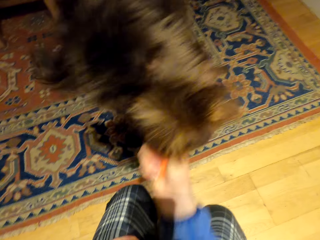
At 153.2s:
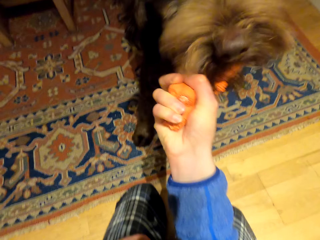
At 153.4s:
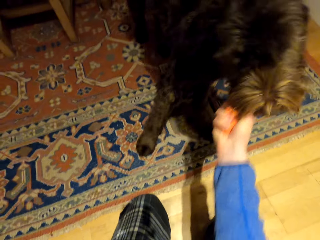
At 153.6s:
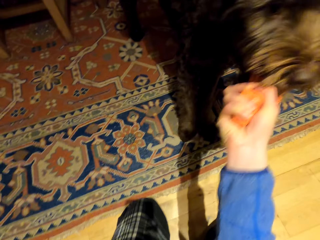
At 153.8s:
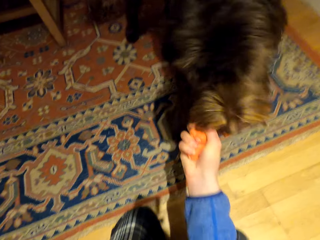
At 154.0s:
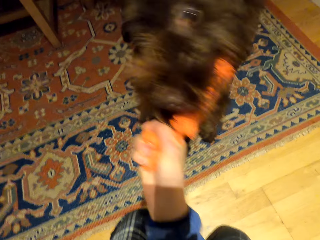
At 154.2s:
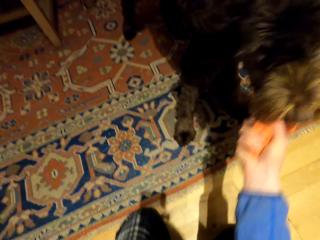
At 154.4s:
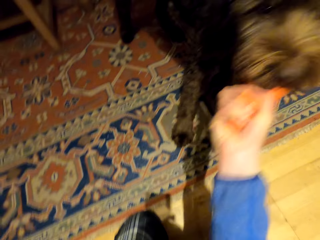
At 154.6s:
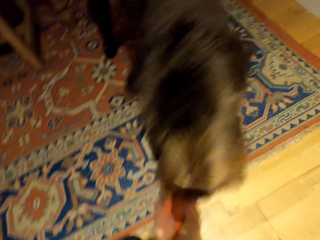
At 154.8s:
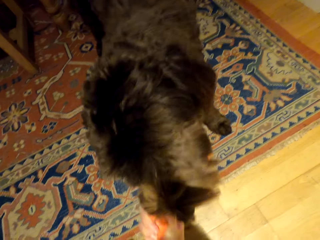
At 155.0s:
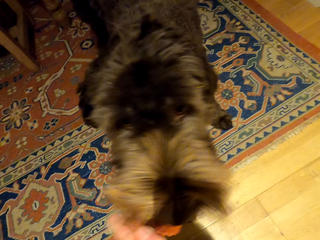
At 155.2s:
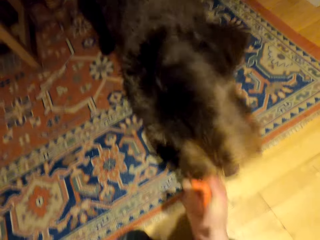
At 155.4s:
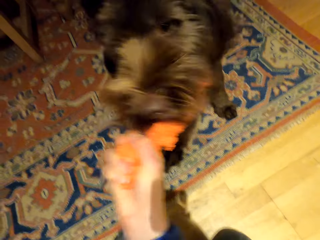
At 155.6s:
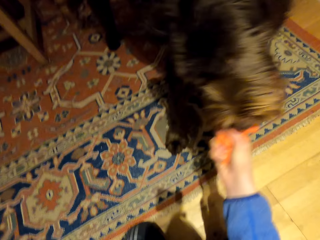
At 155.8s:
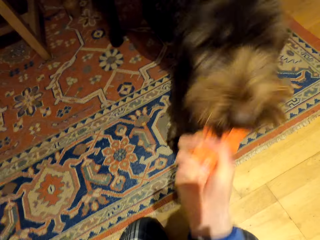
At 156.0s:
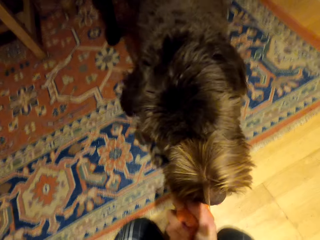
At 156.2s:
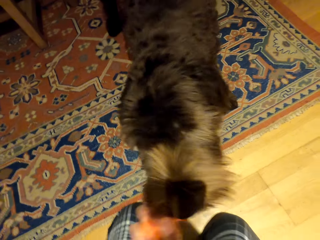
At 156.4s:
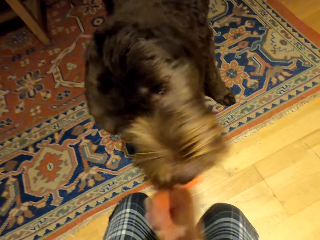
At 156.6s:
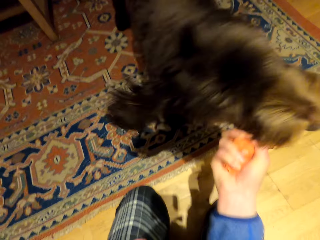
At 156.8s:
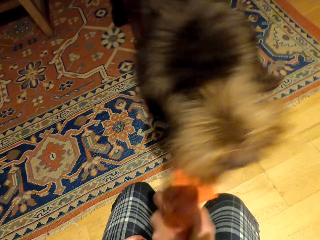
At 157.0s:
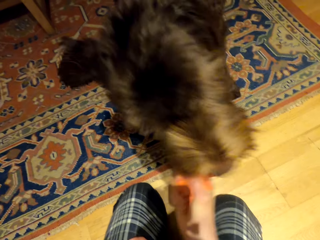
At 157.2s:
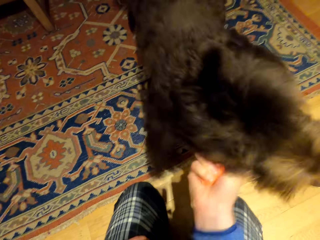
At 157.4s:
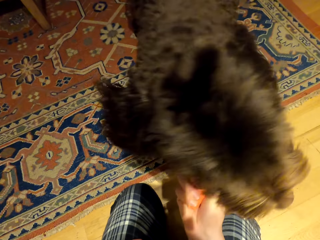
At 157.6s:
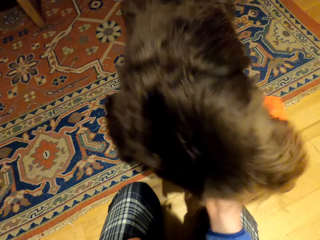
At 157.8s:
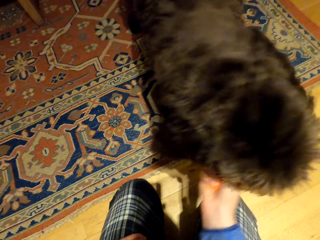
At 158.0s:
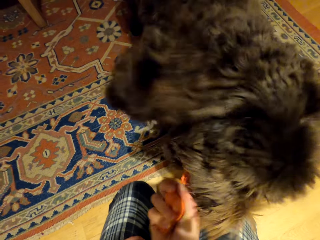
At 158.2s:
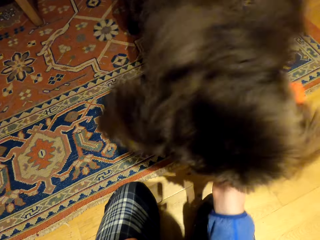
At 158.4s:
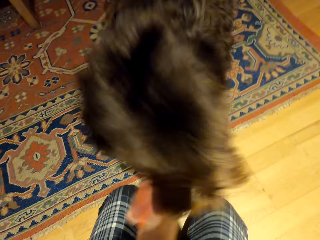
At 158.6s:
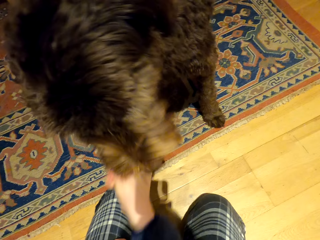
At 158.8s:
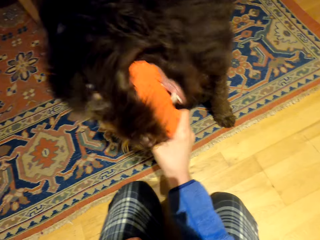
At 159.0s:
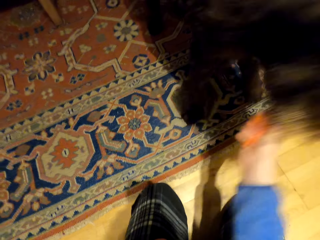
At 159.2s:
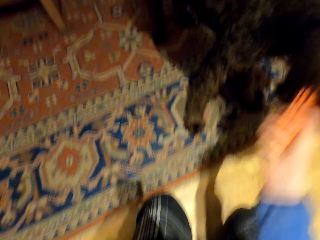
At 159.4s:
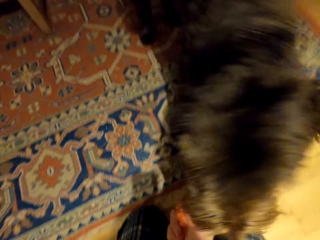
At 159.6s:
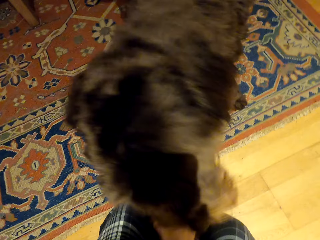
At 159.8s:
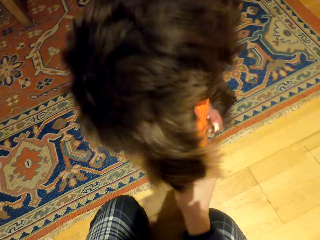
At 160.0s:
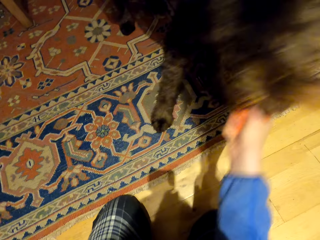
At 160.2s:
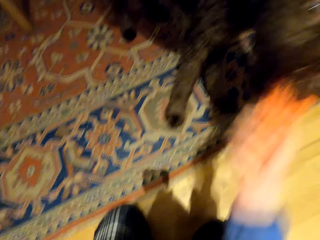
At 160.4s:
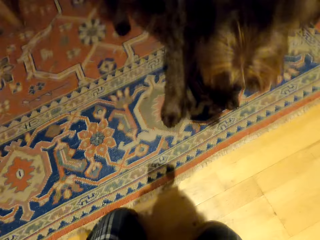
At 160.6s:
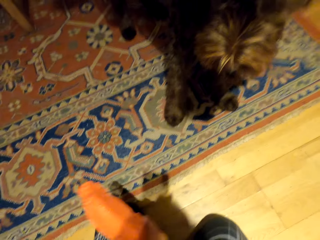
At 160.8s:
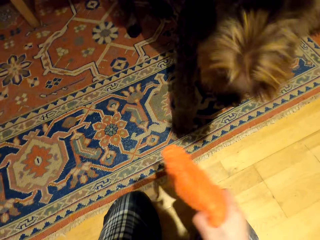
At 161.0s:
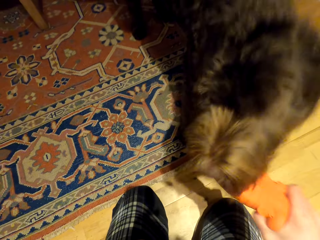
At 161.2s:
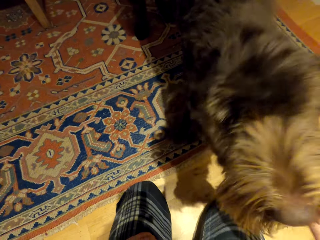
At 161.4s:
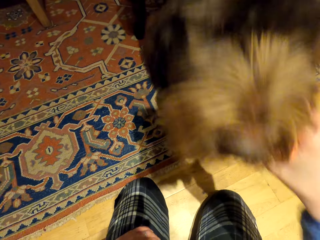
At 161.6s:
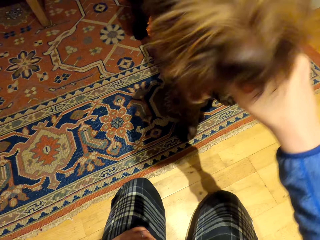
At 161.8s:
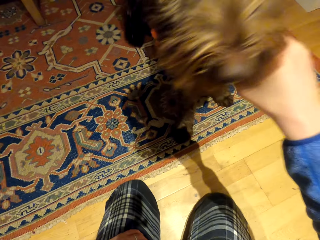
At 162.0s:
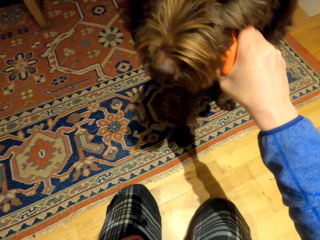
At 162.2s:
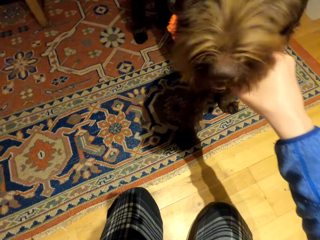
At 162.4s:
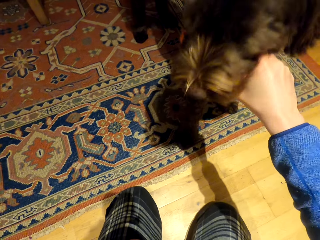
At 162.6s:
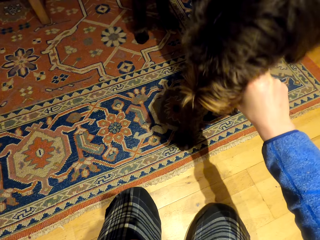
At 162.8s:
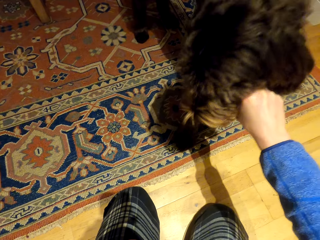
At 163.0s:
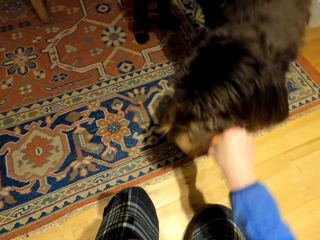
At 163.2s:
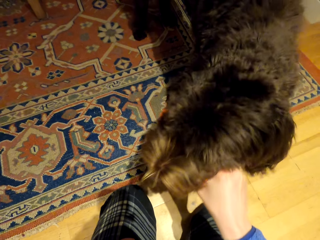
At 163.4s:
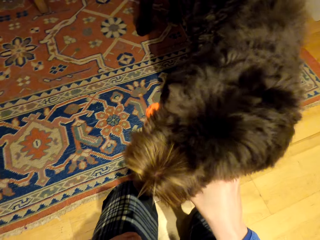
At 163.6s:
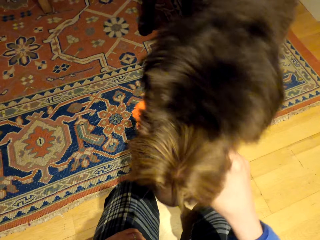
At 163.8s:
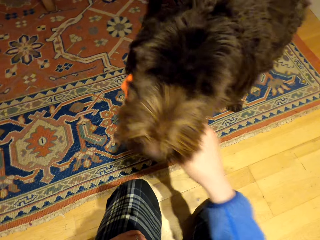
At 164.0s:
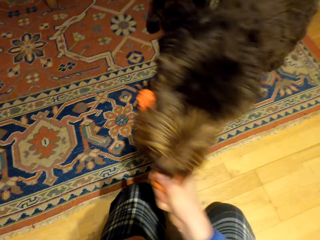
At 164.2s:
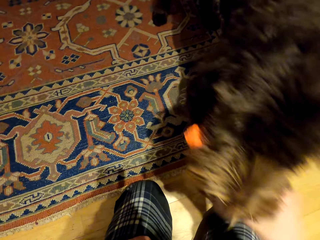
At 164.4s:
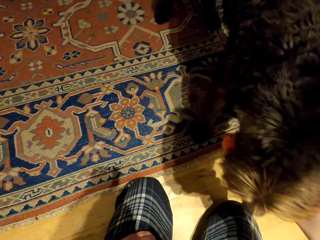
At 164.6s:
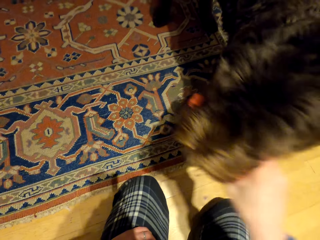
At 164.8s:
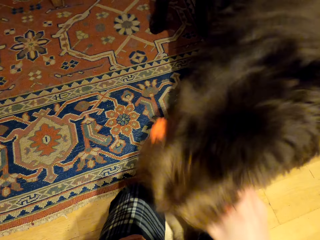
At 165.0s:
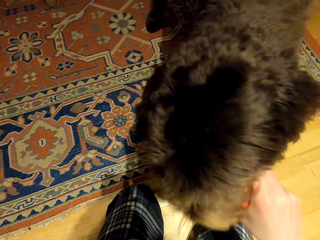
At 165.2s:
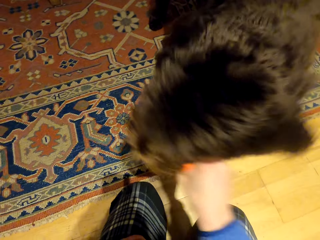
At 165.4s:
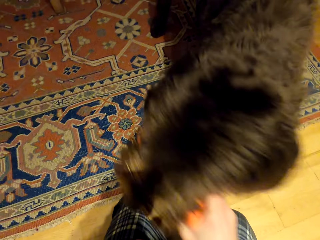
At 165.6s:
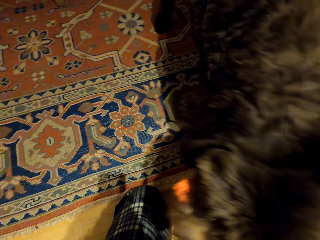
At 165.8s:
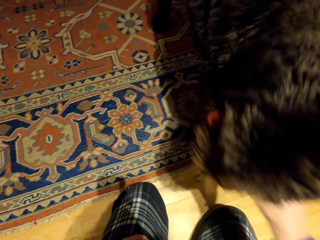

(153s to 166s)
The camera wearer grabs the plastic from the dog's mouth. They hold the plastic on the dog's mouth.

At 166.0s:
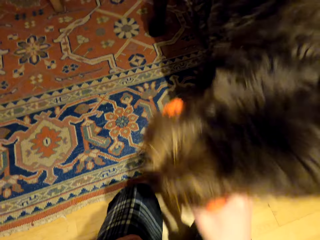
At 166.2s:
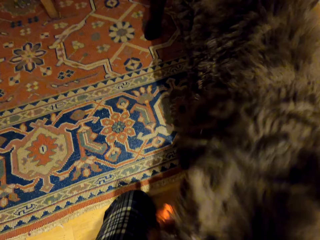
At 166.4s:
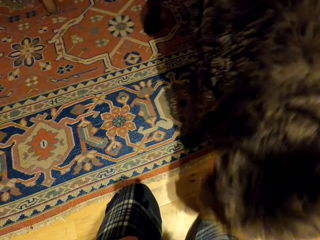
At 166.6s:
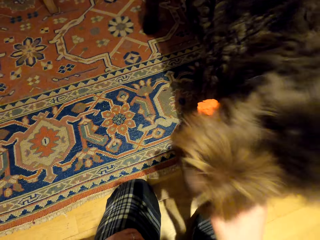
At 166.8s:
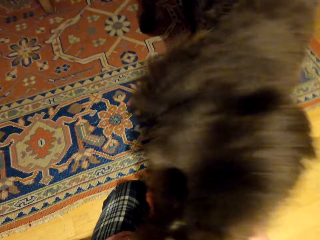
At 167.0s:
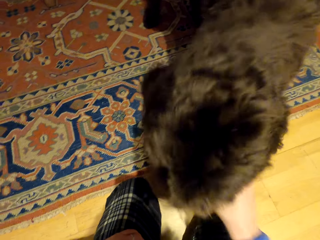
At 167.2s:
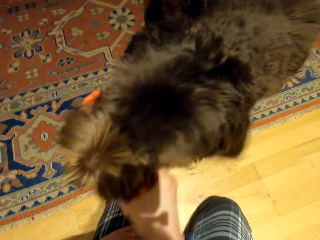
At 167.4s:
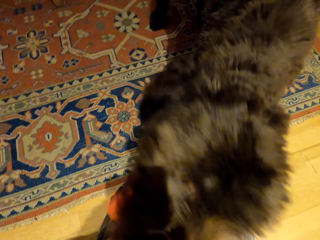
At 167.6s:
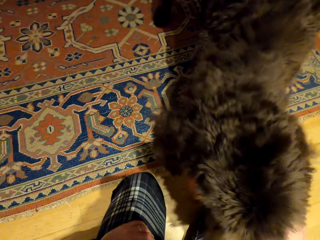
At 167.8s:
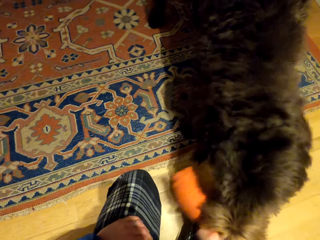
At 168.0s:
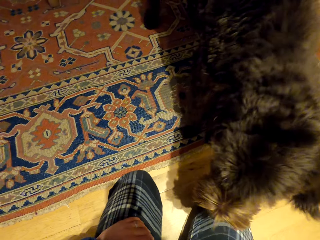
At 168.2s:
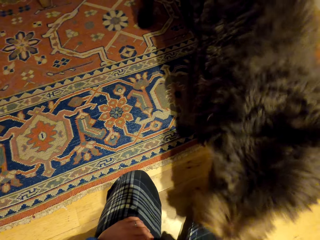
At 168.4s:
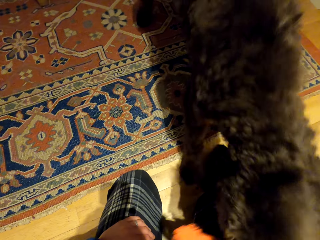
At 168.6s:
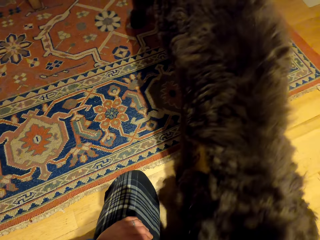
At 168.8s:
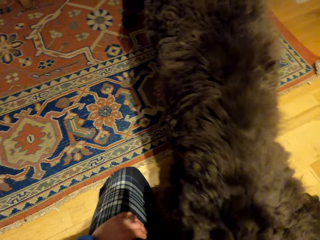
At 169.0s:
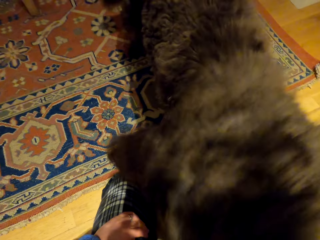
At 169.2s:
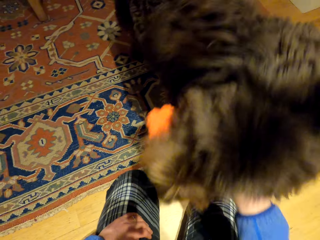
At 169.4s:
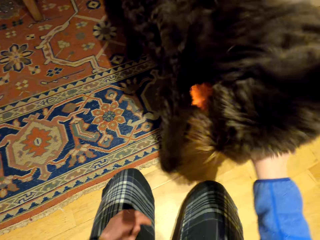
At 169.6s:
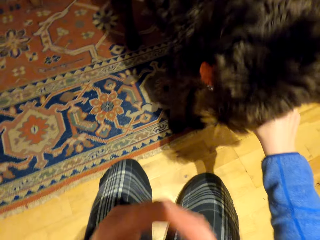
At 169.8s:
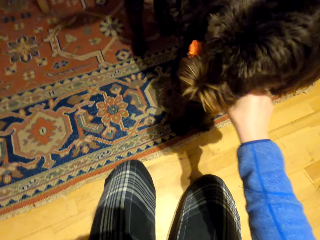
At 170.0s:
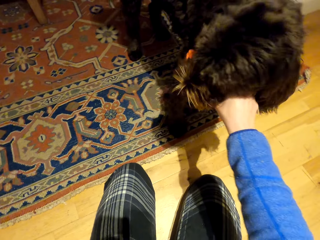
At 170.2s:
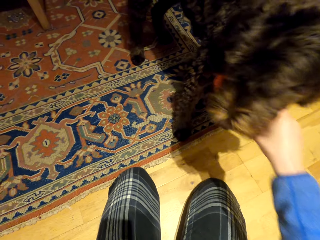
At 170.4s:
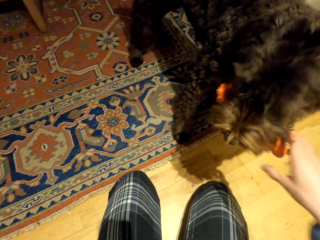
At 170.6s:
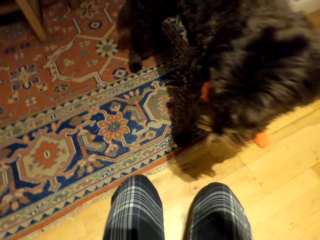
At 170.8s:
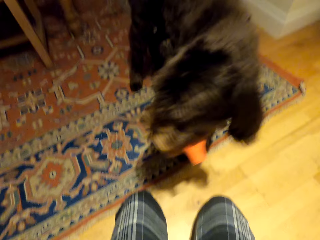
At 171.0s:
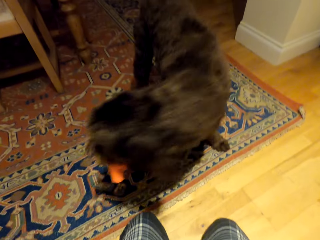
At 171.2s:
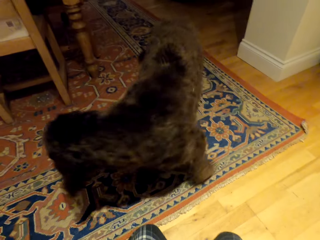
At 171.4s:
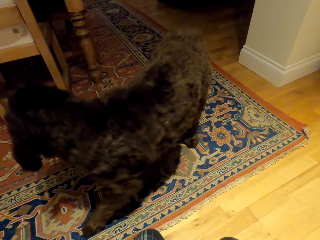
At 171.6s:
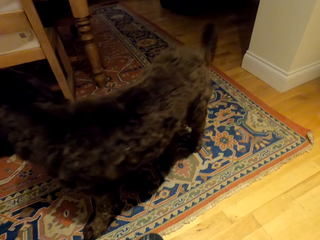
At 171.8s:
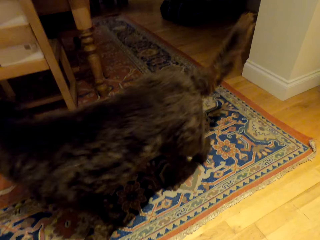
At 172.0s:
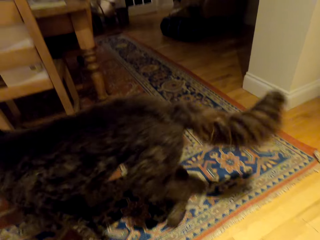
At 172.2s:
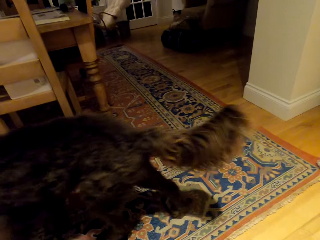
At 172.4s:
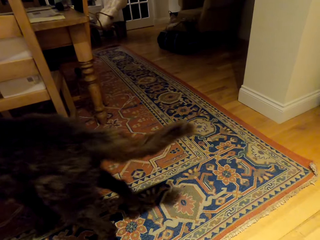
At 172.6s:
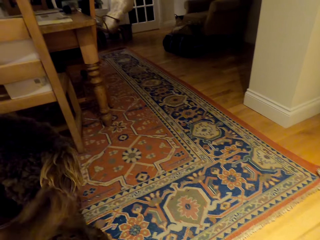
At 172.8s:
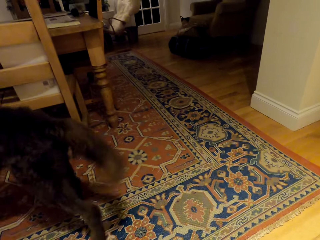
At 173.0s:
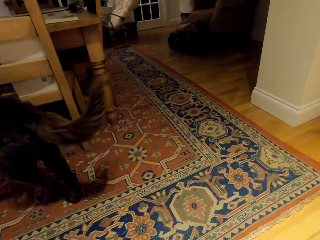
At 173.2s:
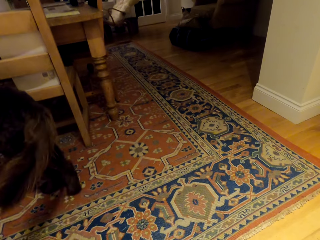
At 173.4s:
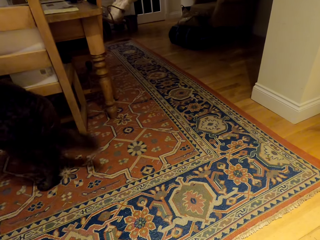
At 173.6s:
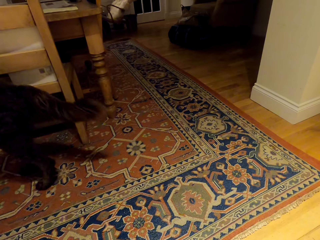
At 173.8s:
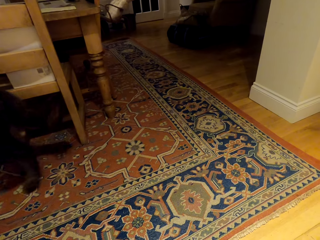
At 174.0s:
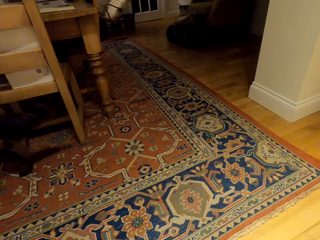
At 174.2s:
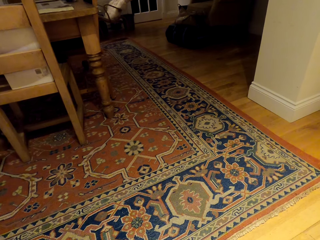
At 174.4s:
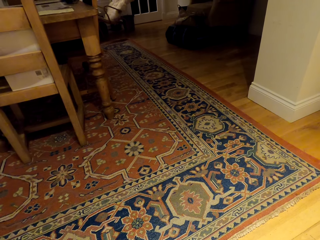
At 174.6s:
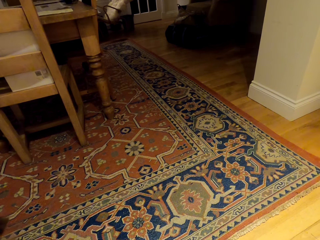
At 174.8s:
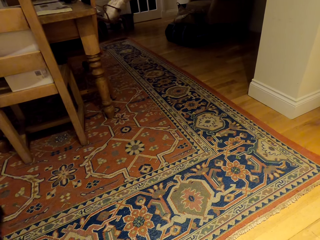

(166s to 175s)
The camera wearer releases the plastic on the dog's mouth.
